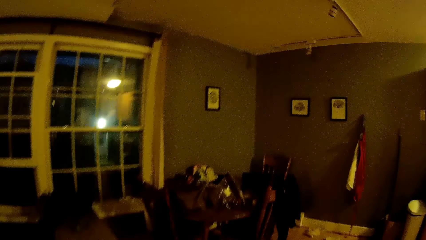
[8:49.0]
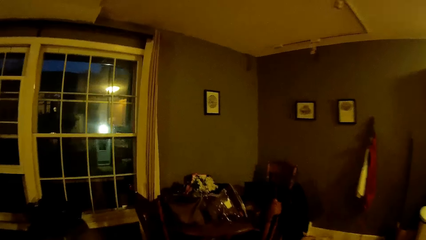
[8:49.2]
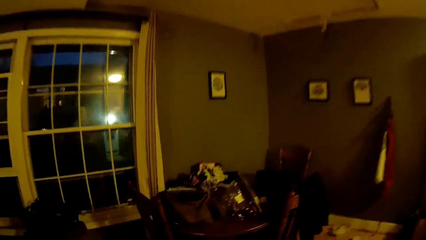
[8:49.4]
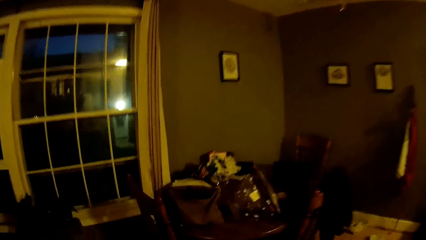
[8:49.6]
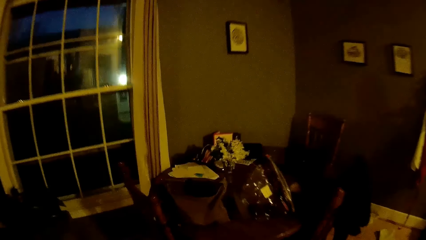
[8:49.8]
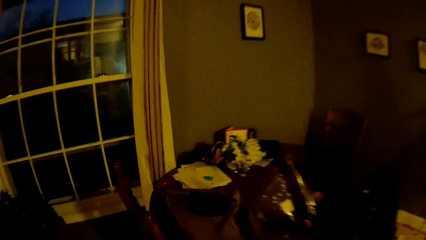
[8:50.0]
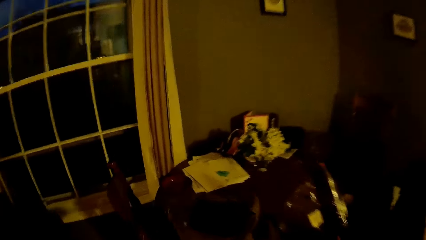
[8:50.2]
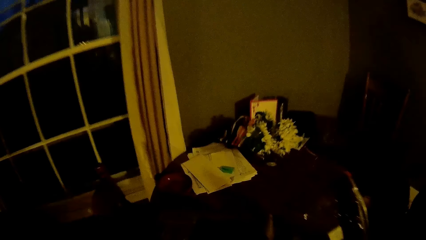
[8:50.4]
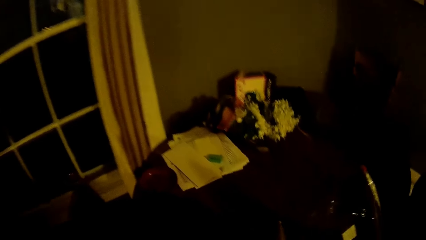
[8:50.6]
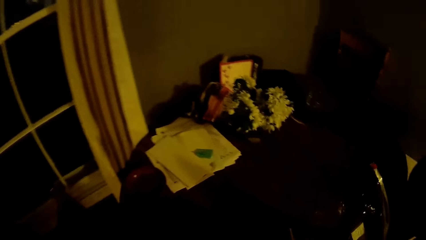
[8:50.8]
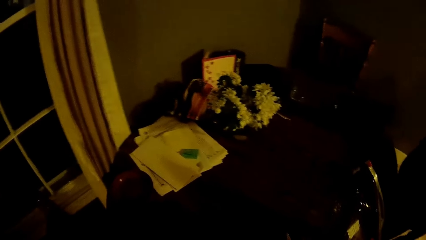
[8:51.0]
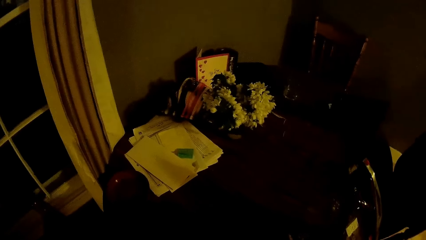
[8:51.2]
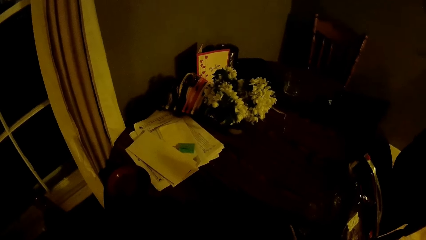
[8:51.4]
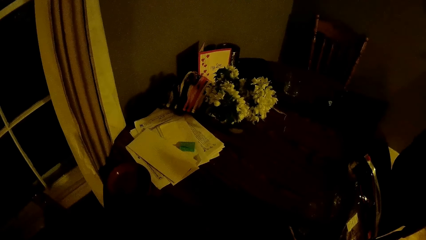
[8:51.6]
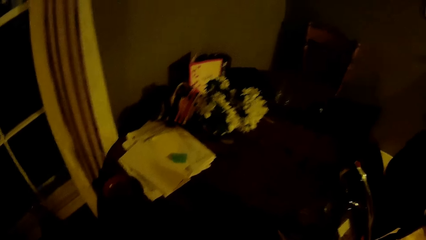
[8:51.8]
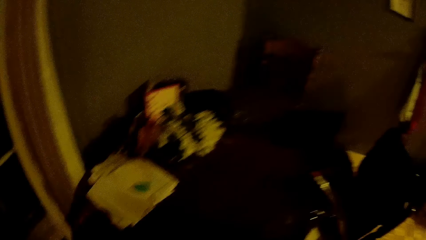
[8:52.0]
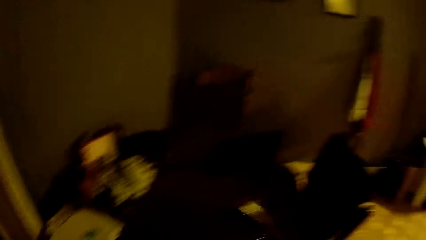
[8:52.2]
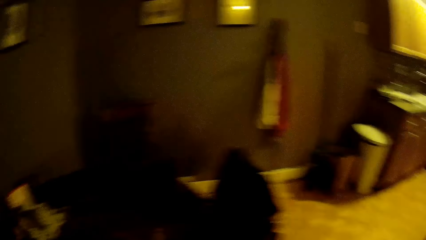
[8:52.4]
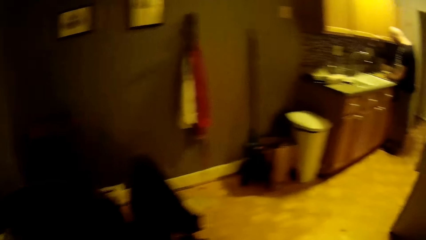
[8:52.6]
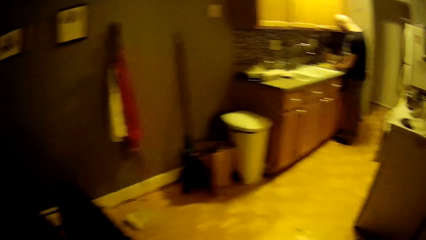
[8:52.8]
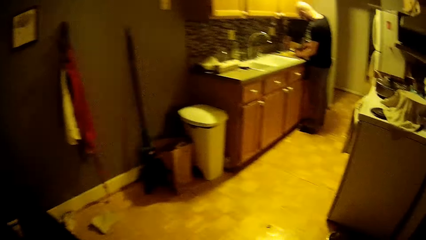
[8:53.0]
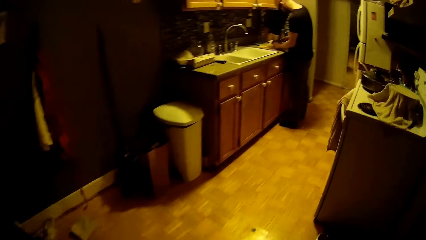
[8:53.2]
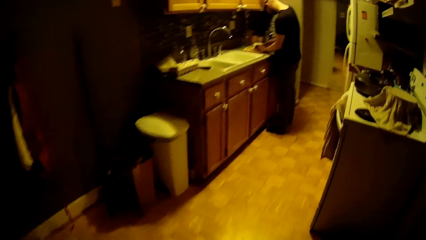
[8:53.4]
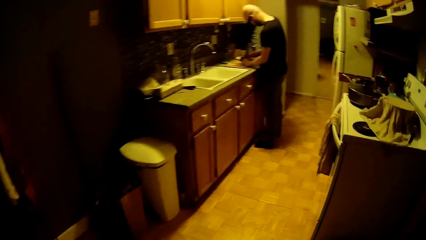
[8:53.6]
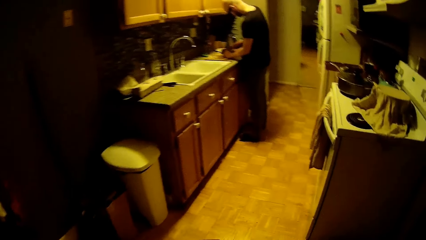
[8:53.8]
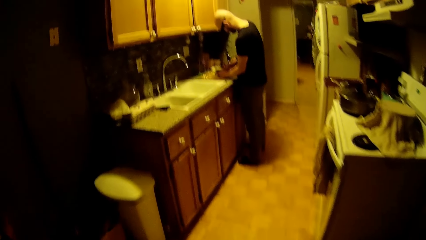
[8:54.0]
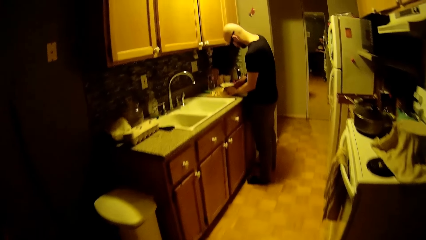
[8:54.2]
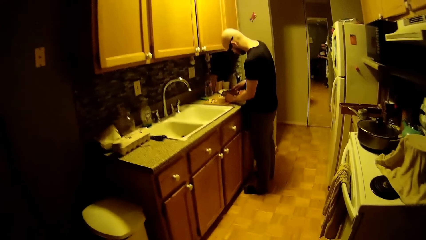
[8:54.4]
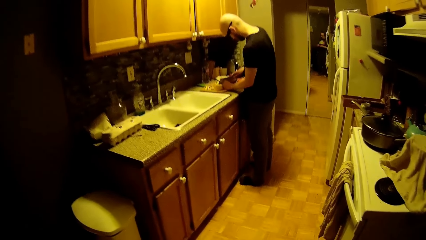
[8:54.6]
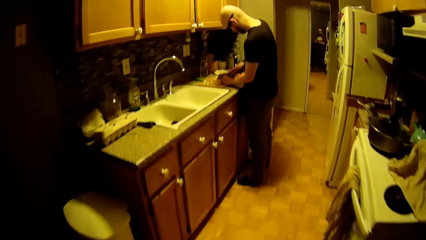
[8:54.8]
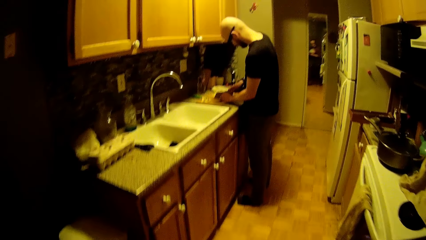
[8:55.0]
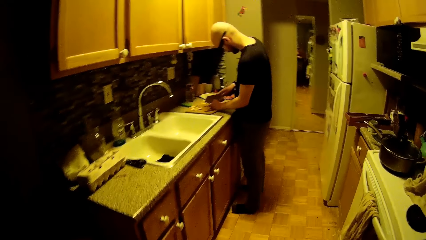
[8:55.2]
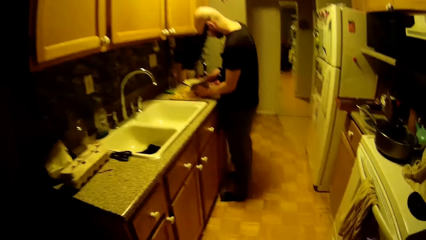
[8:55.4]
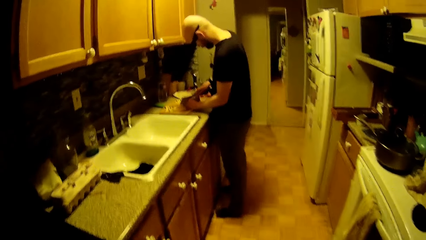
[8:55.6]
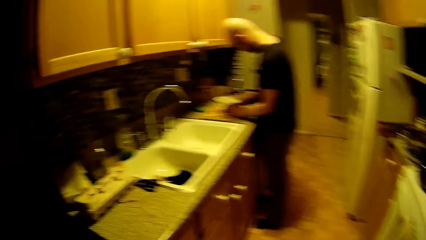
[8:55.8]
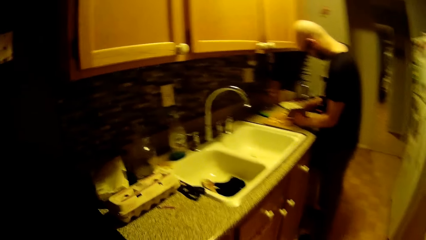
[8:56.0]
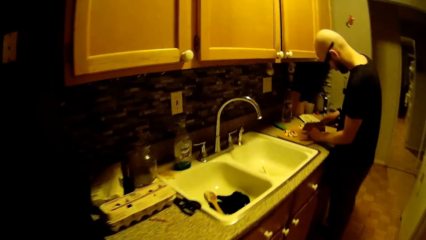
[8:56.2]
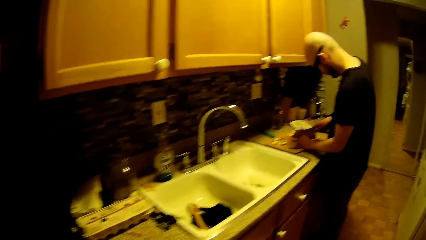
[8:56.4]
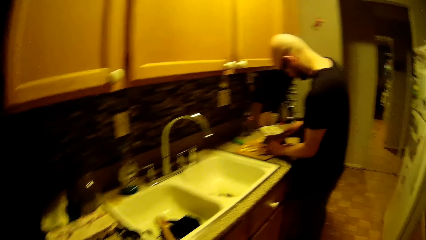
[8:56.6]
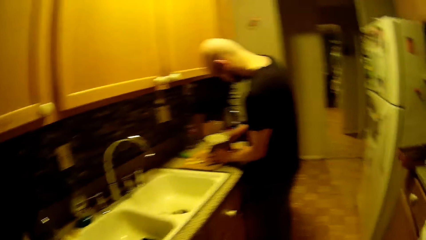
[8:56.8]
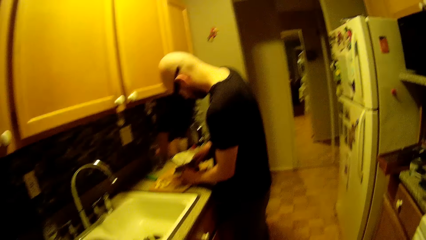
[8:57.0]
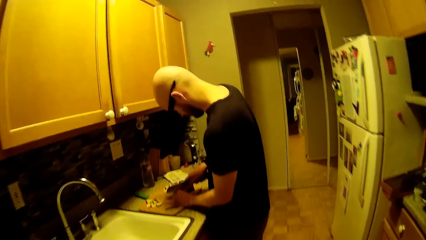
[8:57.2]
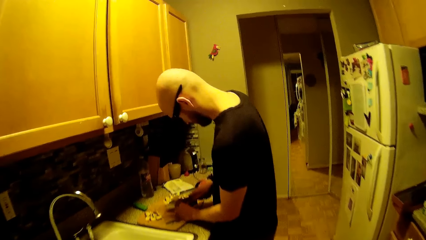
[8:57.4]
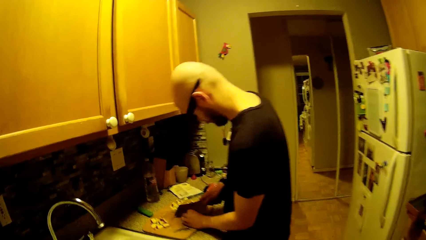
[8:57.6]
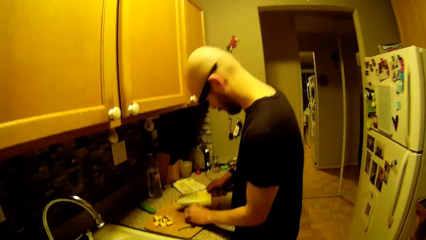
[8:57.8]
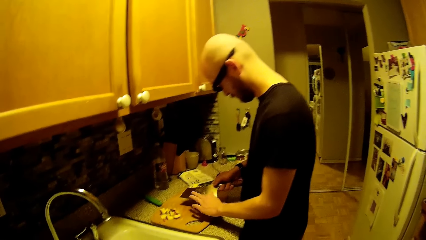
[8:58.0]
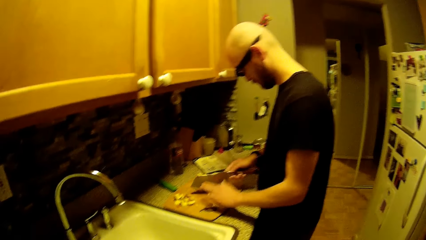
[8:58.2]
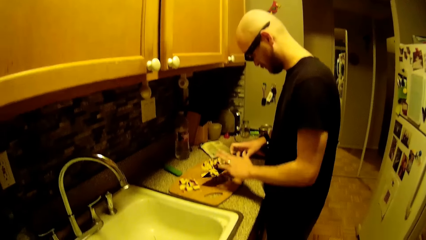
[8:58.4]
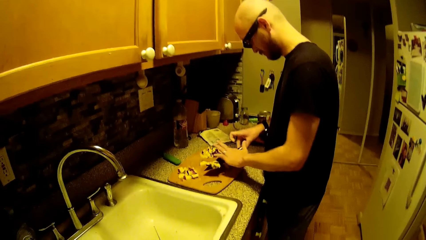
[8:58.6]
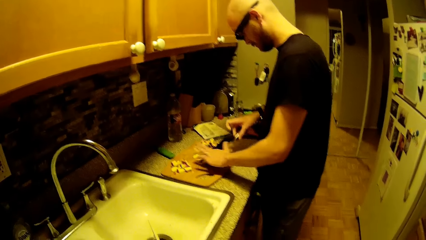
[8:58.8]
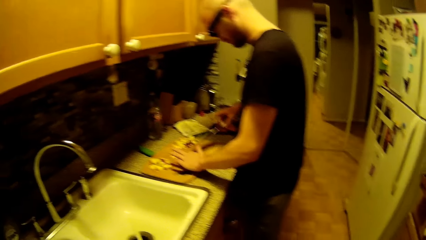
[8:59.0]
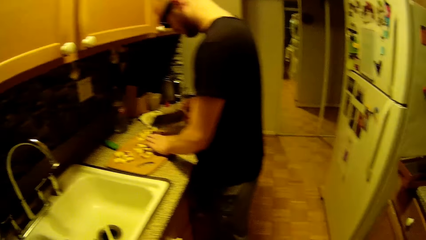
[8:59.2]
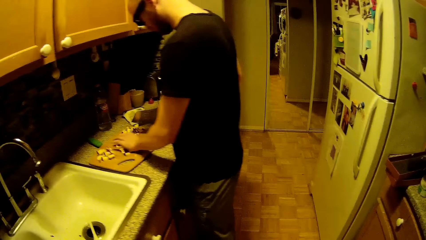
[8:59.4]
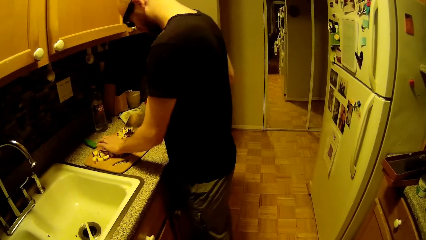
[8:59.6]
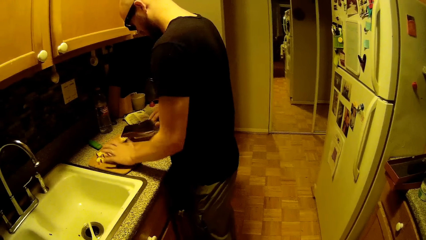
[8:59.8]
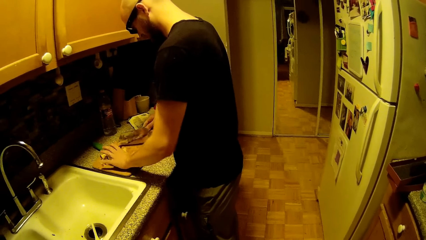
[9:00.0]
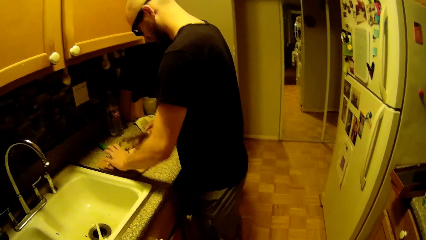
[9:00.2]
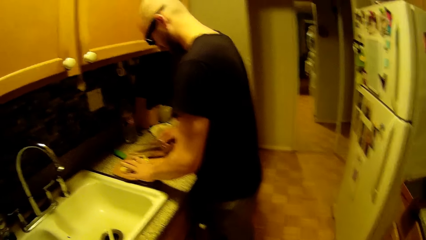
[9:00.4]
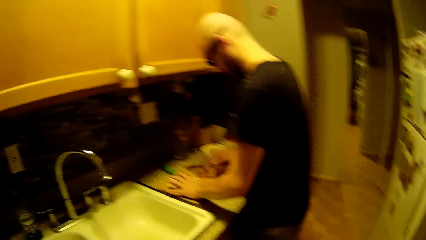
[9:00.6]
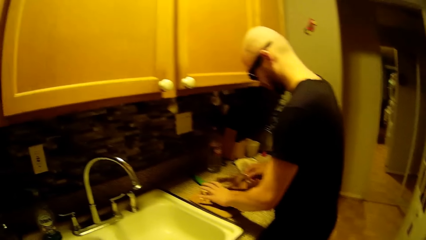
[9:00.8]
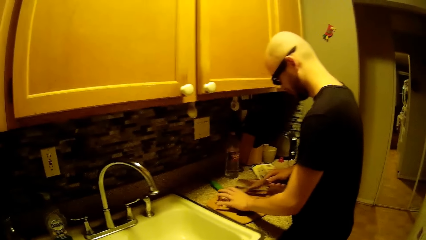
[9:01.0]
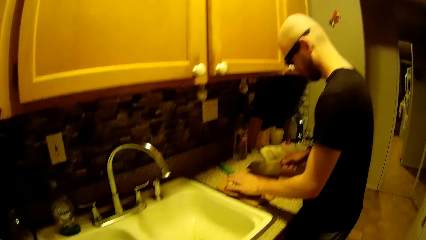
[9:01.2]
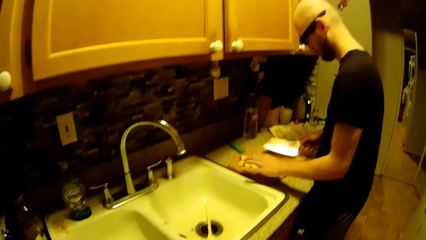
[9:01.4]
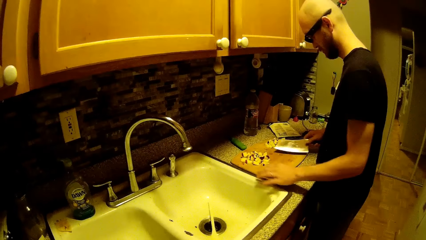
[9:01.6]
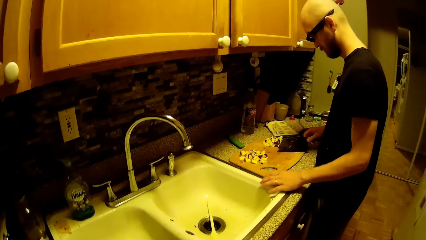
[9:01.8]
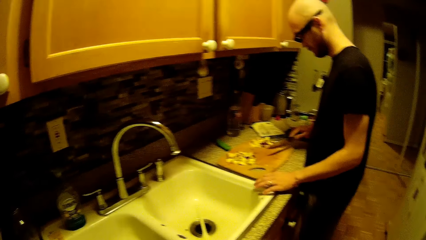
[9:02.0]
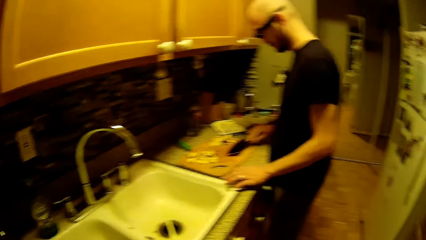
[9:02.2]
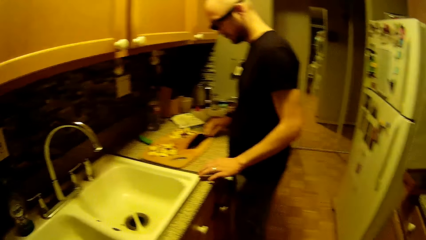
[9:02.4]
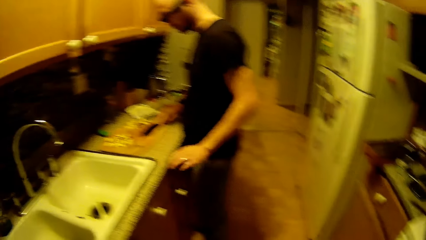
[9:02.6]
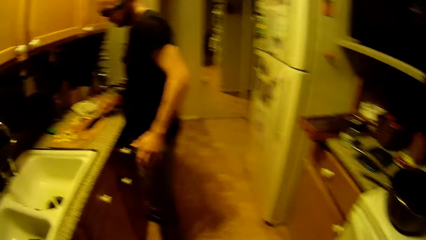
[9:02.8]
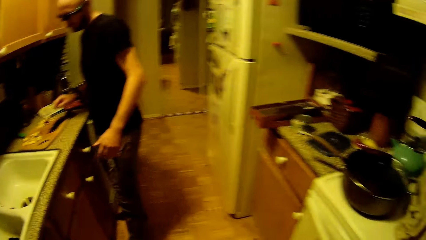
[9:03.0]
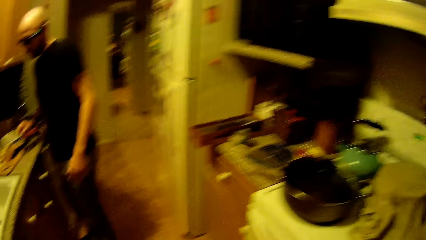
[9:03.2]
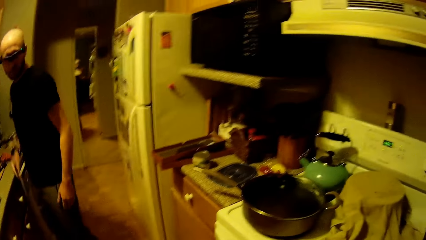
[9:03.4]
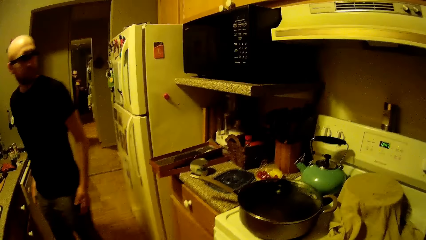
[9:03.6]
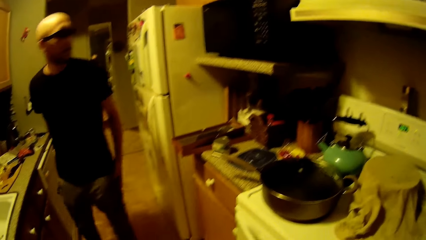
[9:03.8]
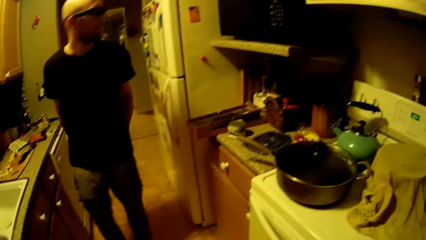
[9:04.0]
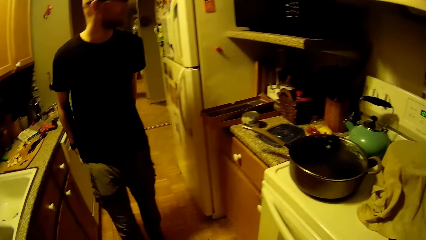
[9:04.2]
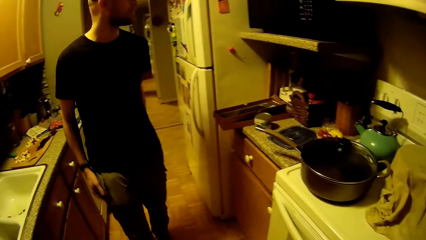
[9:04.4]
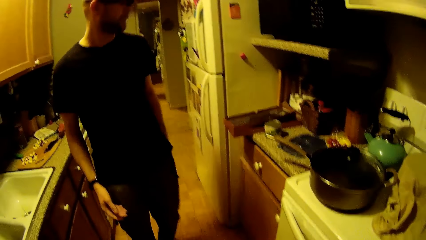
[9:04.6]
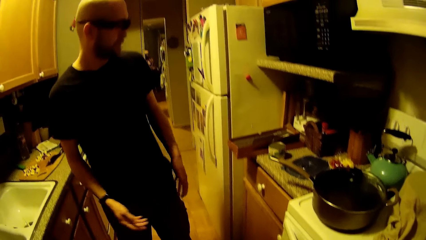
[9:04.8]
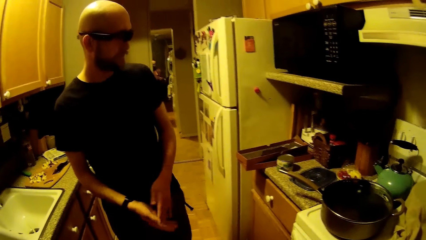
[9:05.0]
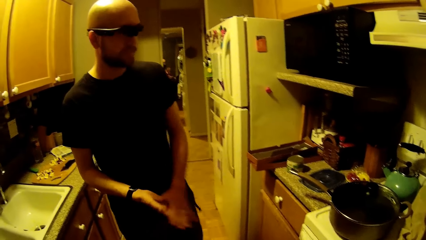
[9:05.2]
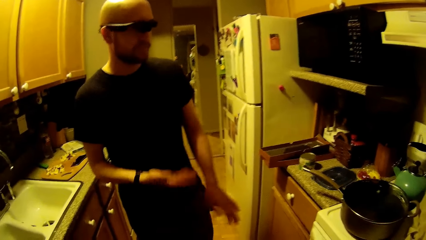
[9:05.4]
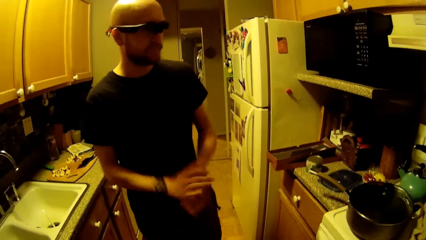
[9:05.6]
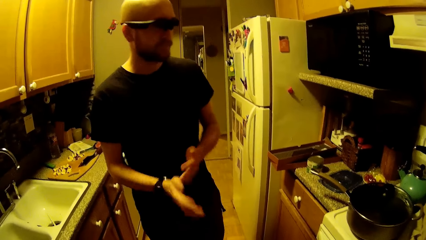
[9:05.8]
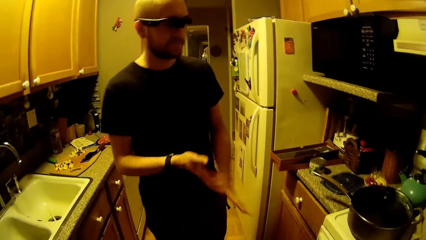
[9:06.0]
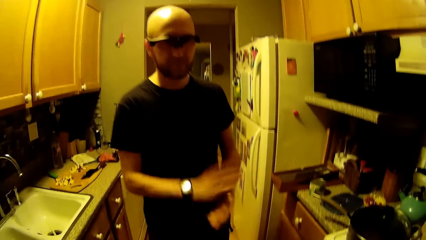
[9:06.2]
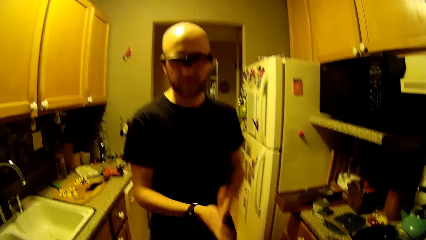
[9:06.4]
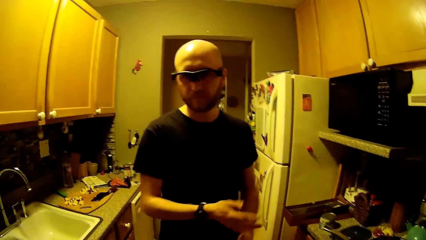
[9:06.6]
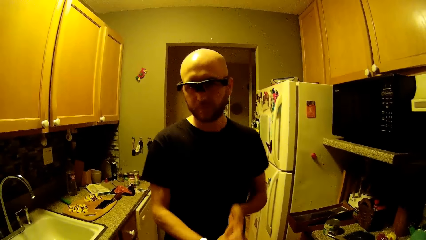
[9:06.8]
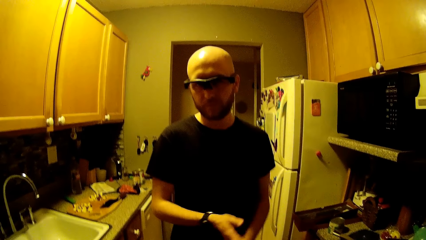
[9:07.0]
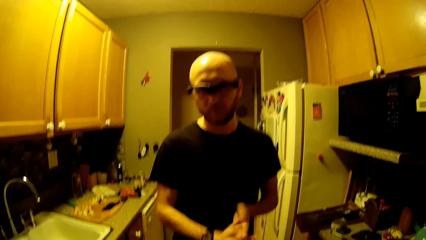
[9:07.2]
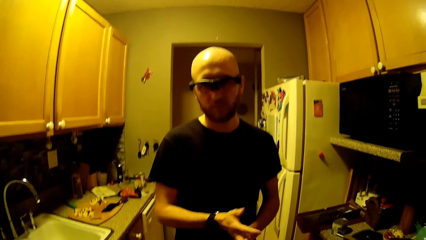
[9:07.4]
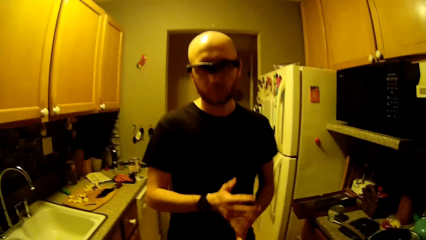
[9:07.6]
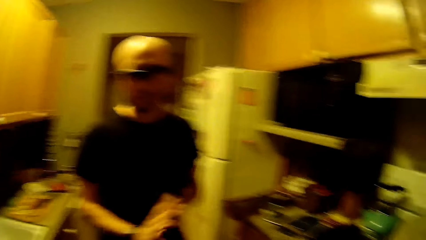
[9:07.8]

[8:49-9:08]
The camera wearer walks in the house and walks to the kitchen. They speak to the man. They look at the man. The man places the knife in his right hand on the slab. He wipes both hands on his pair of trousers. The camera wearer dialogues with the man. The man rubs both hands together.
